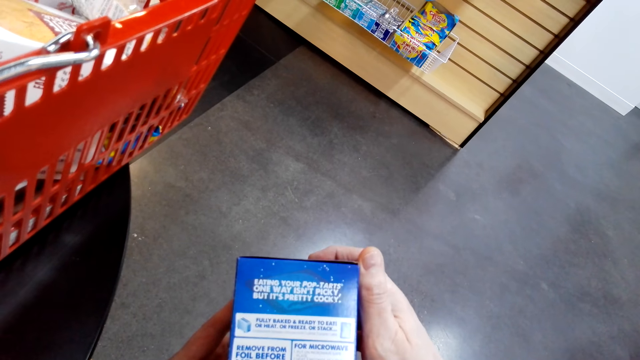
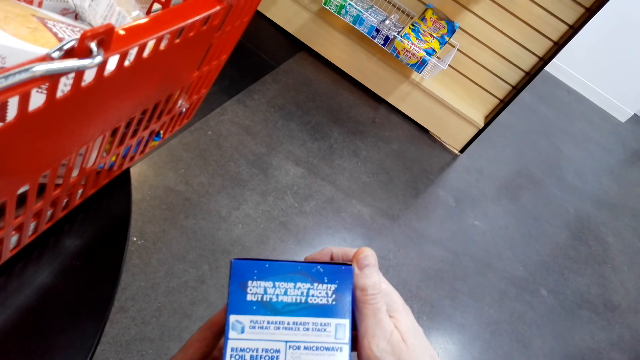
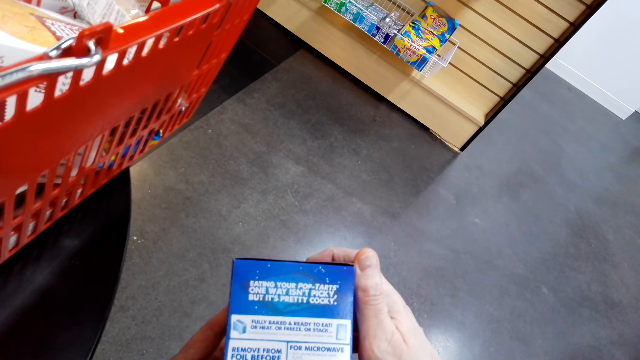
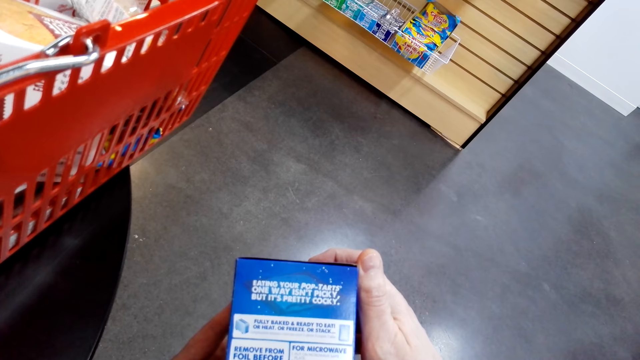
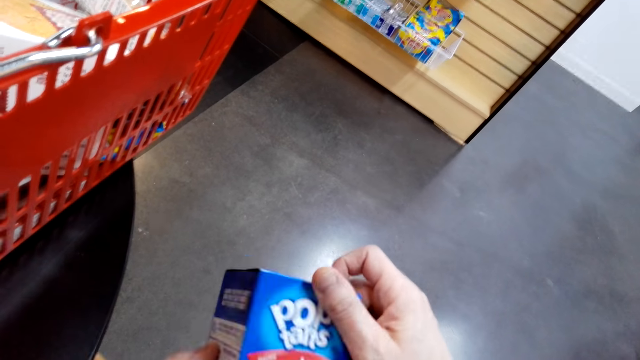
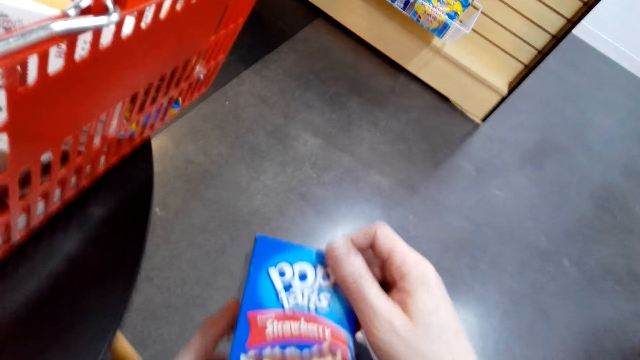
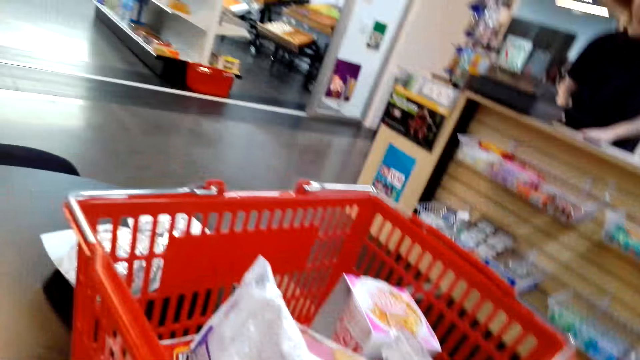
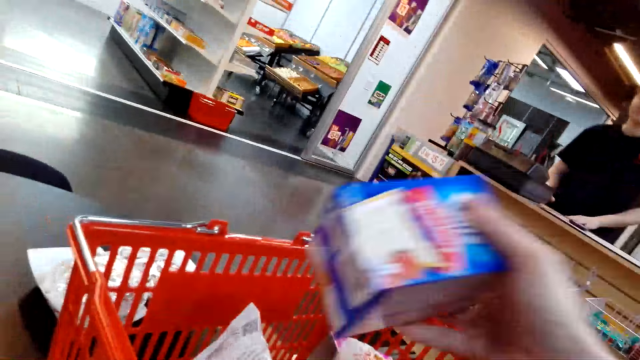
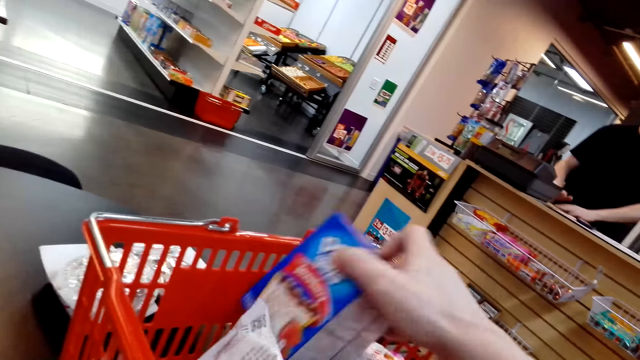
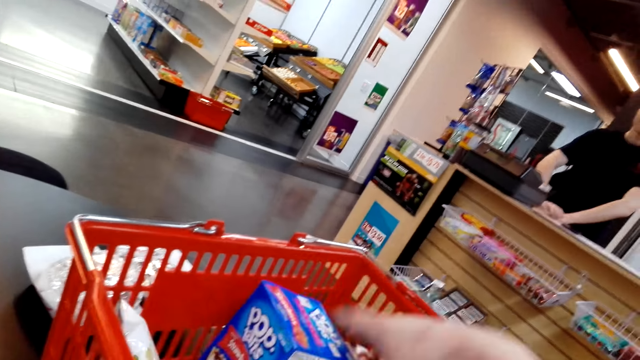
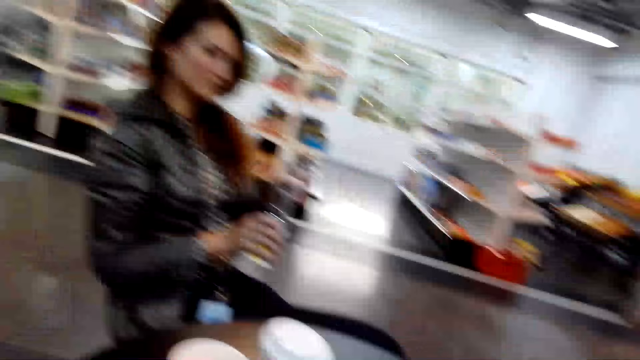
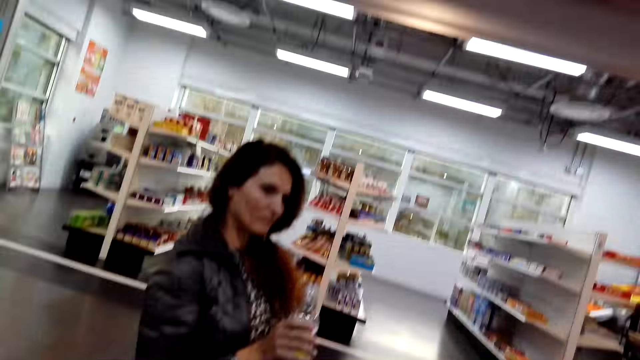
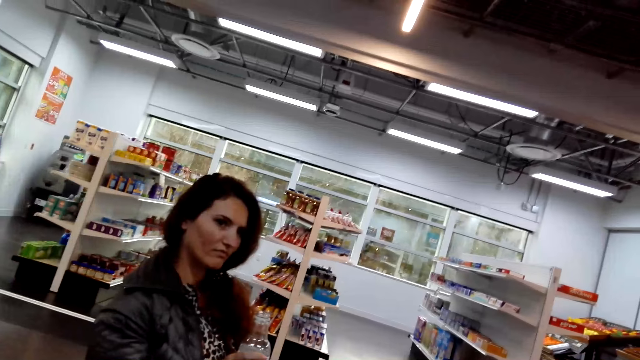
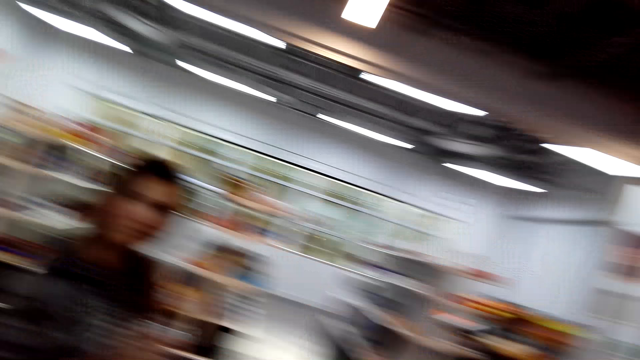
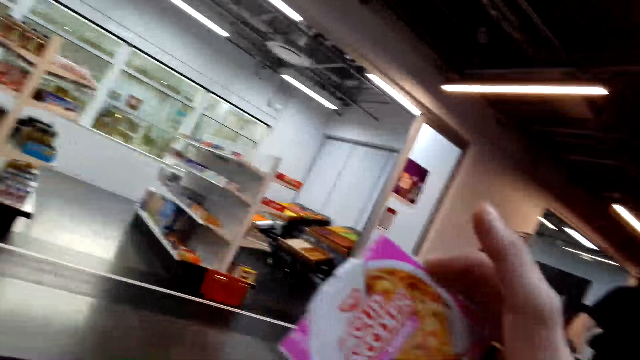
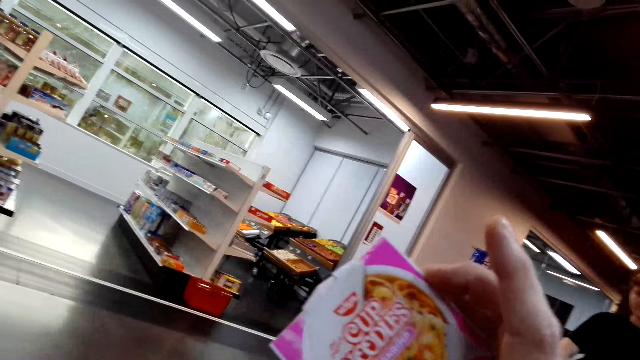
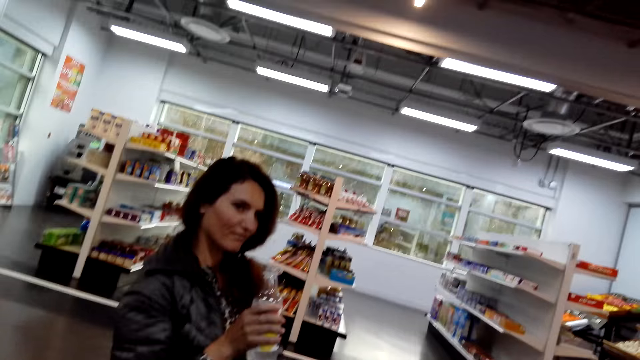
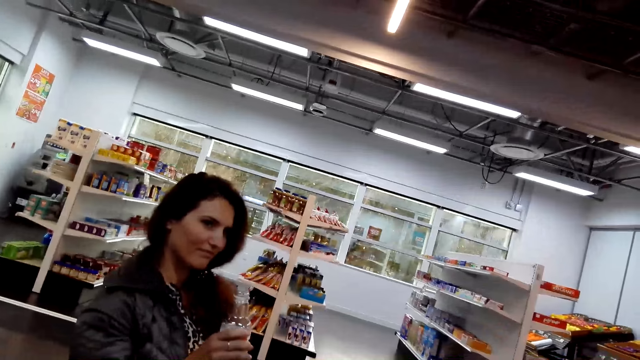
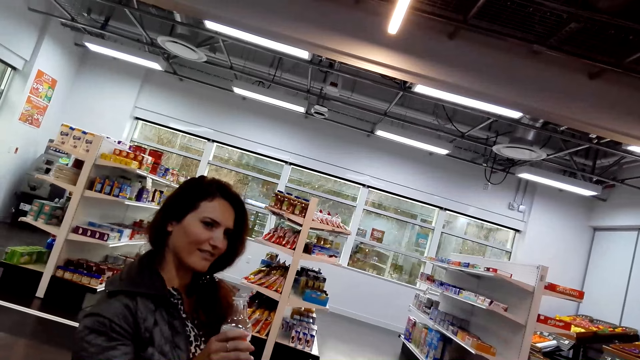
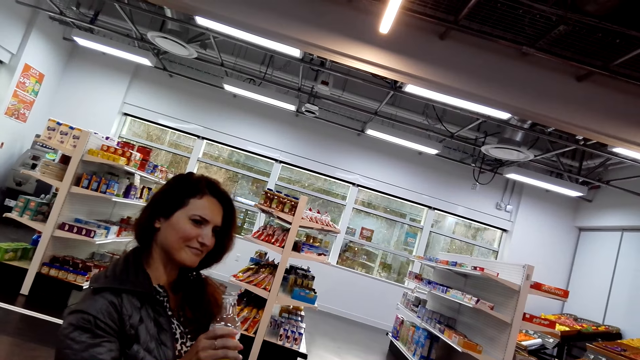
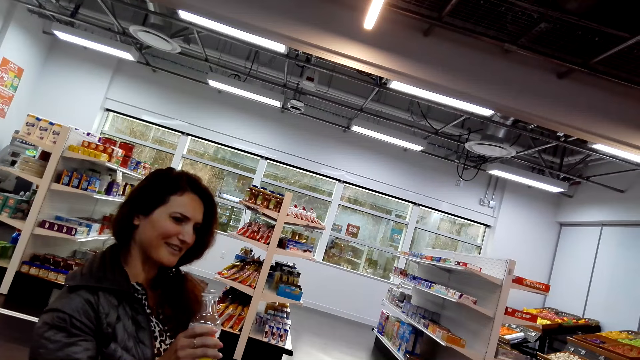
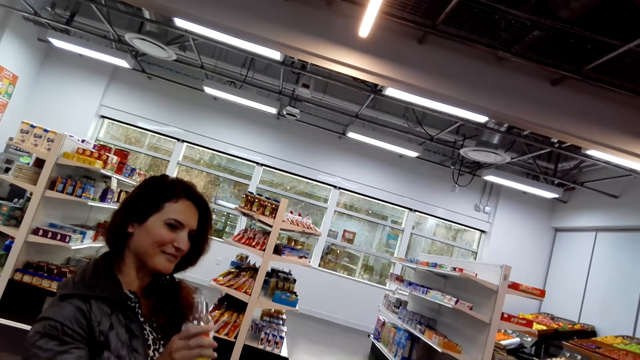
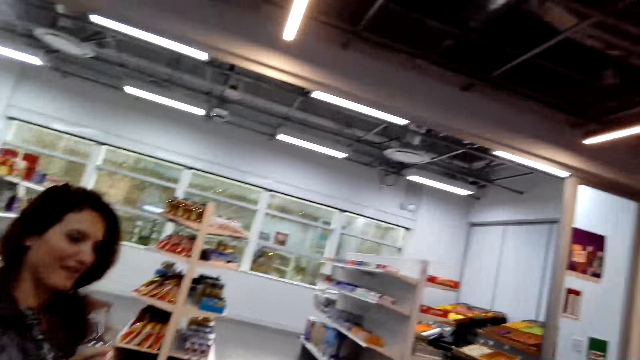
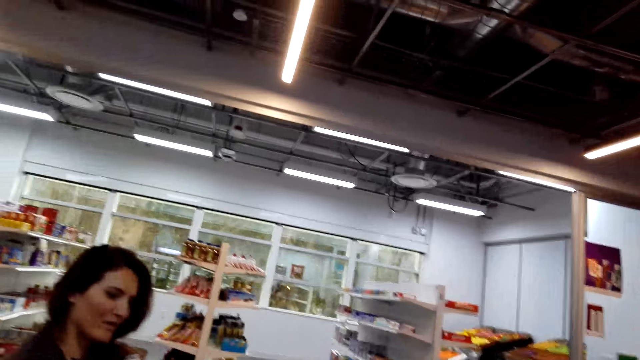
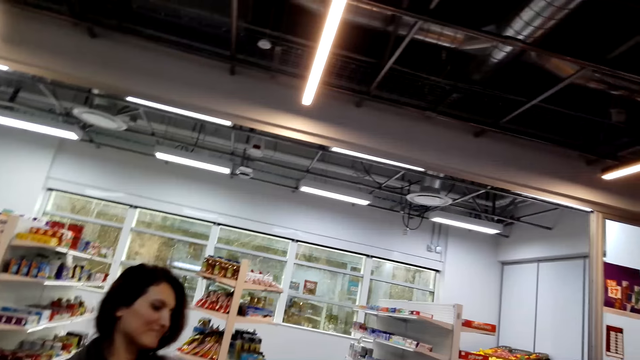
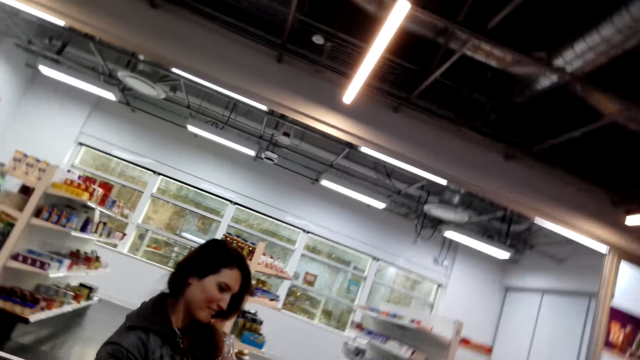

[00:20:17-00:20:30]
The camera wearer turns the box. They place the box of something back in the shopping basket or tray. A woman holds the bottle of water. The camera wearer speaks to the woman. They hold the packet of something, pick up a box of cup noodles from the shopping basket, and speak to the woman. The woman speaks to the camera wearer.

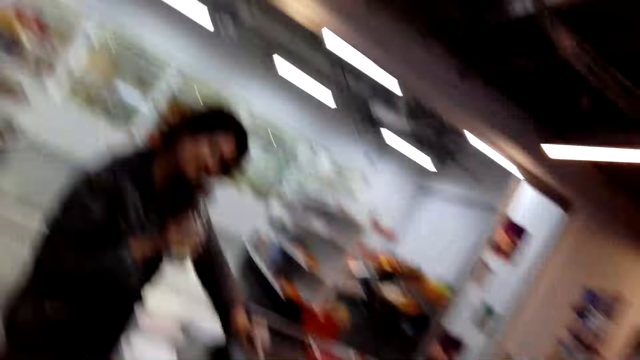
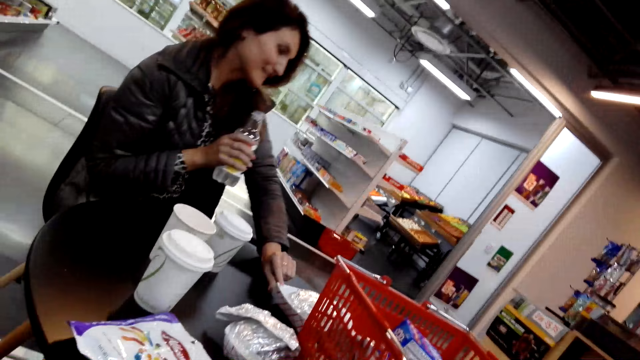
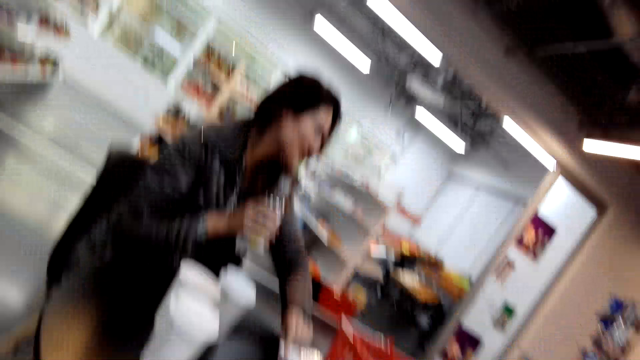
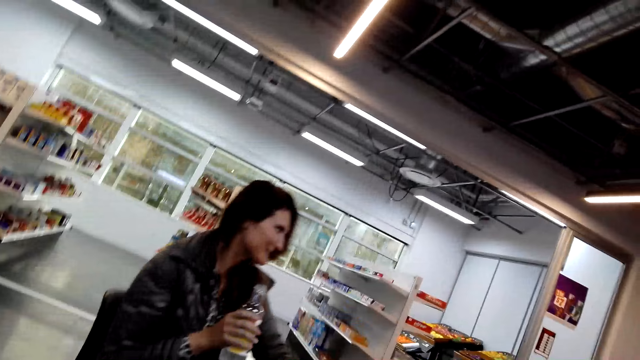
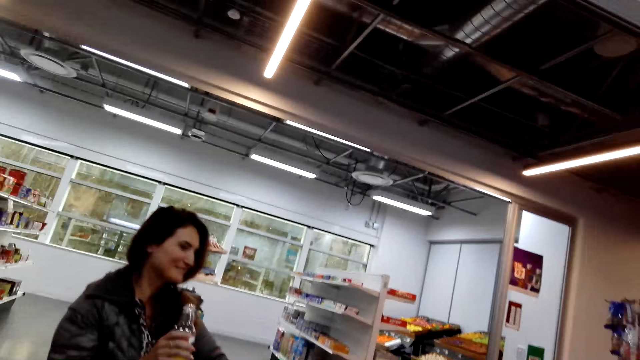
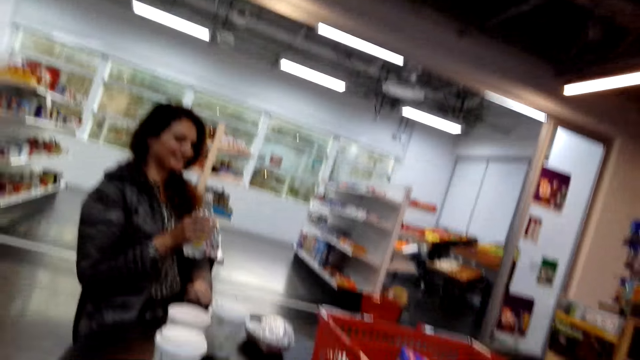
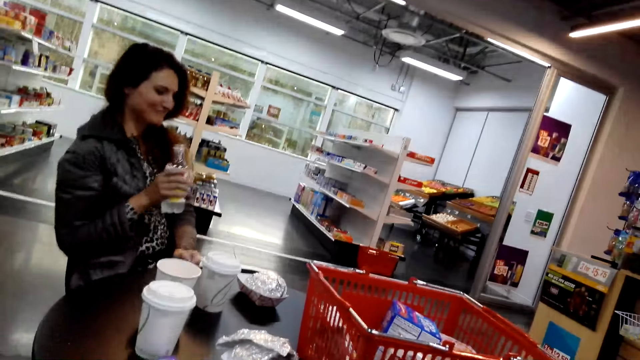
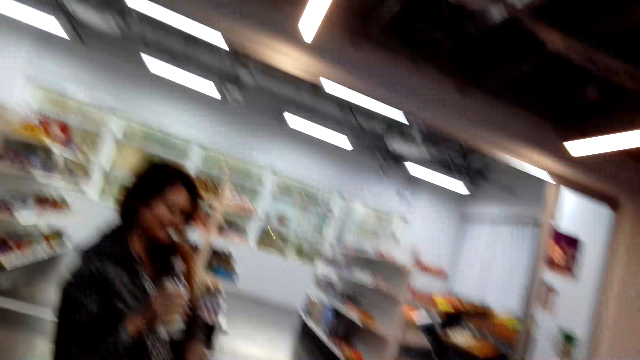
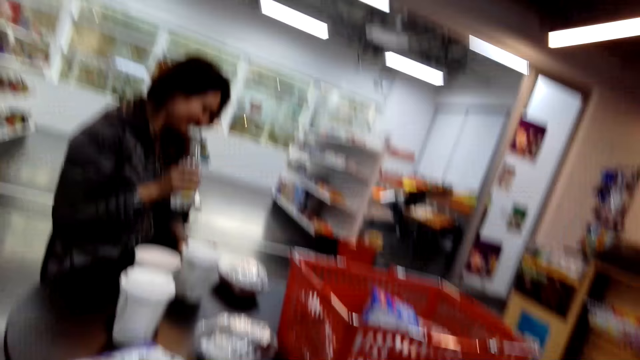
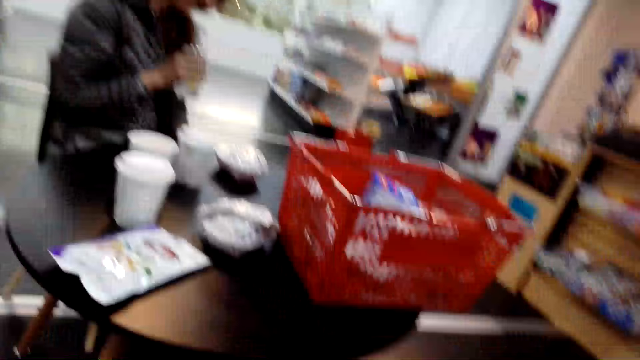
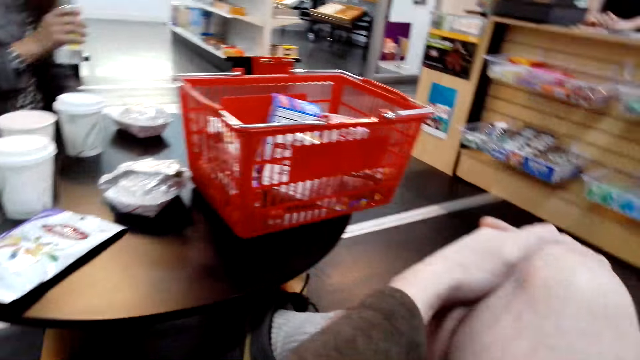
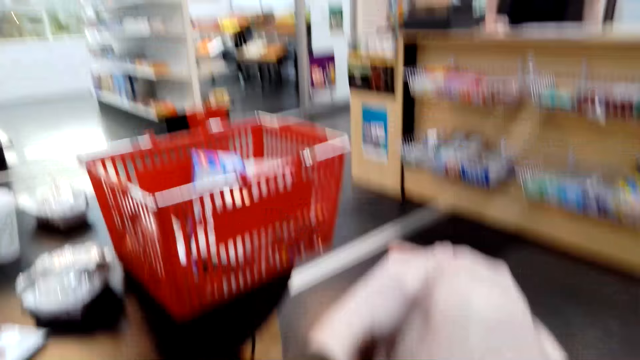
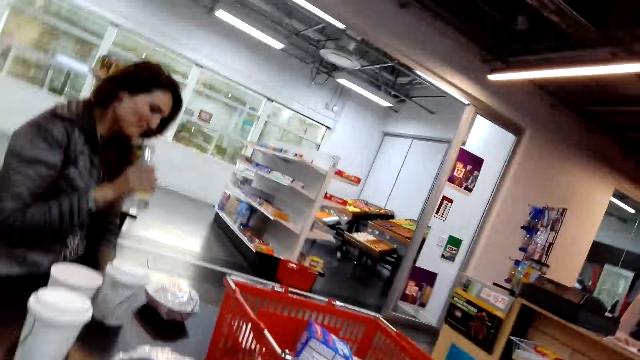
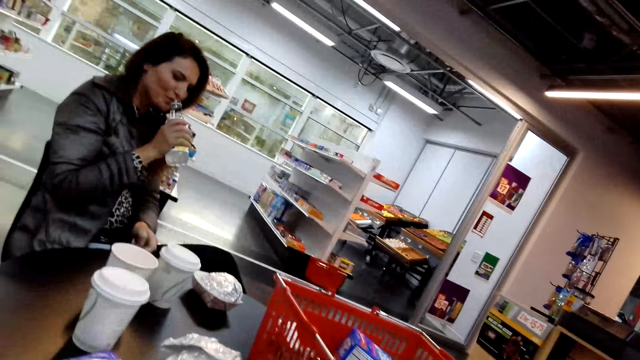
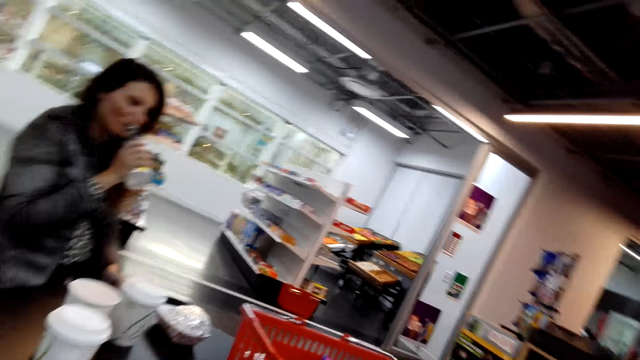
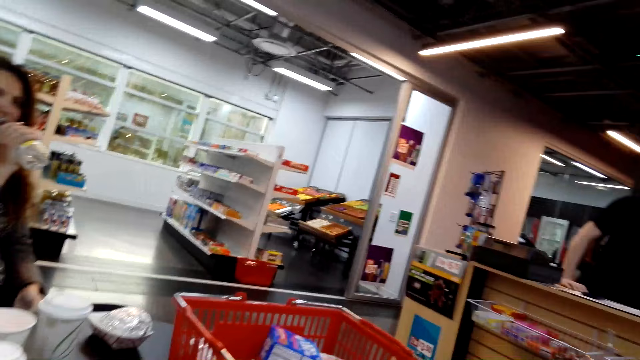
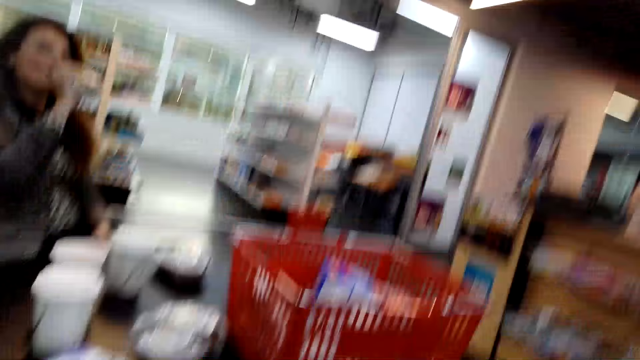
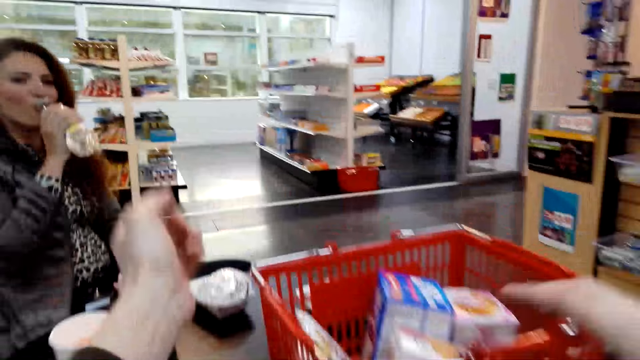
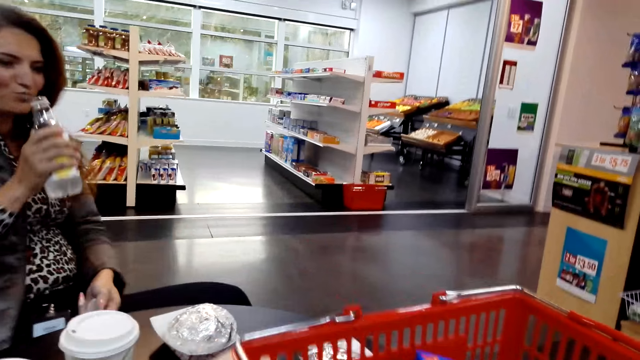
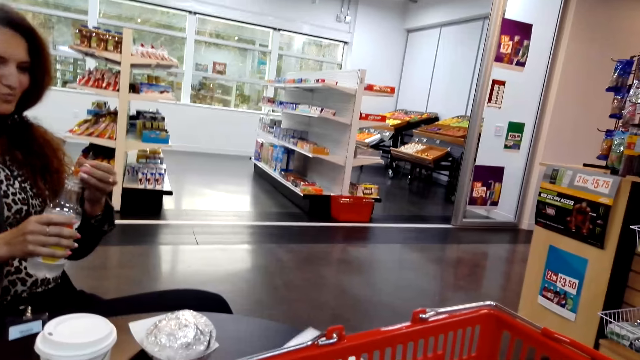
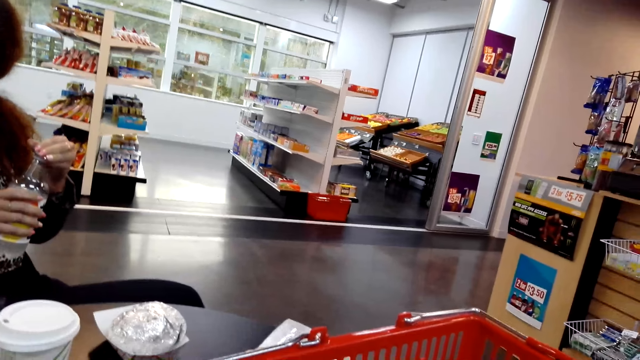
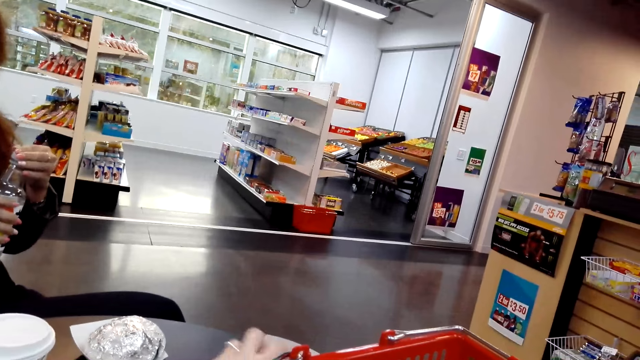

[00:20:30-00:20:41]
The woman moves the packet of snack. The camera wearer laughs. The woman speaks to the camera wearer. The camera wearer looks around and laughs. They speak to the woman. The woman drinks the water. The camera wearer moves the hand to the tray. The woman closes the bottle of water.
